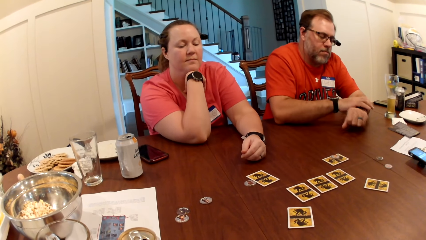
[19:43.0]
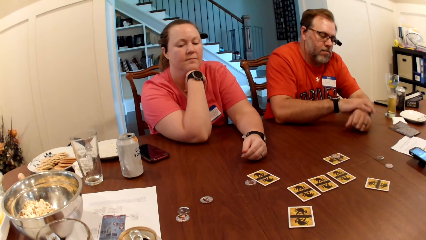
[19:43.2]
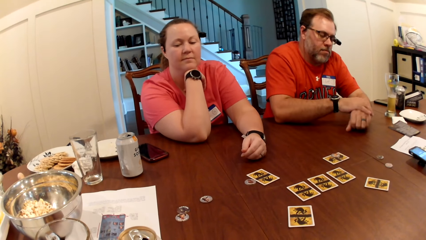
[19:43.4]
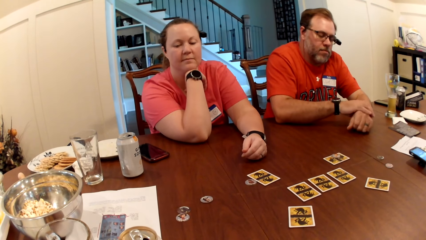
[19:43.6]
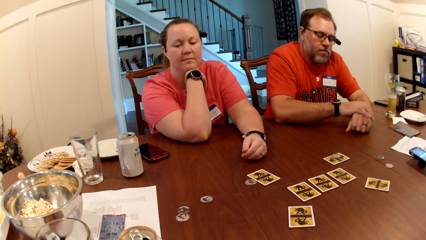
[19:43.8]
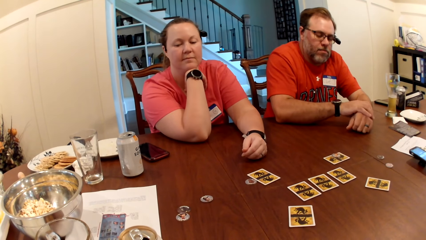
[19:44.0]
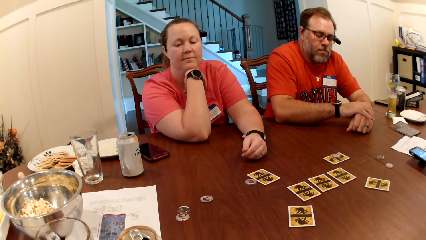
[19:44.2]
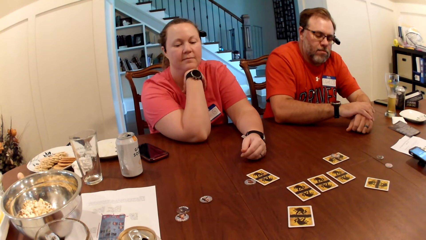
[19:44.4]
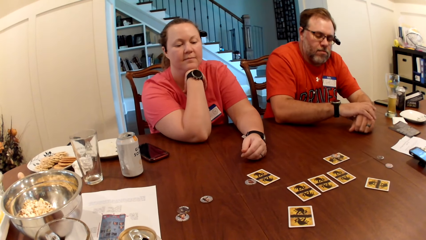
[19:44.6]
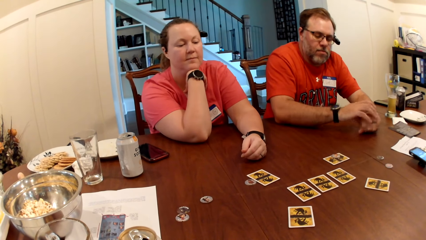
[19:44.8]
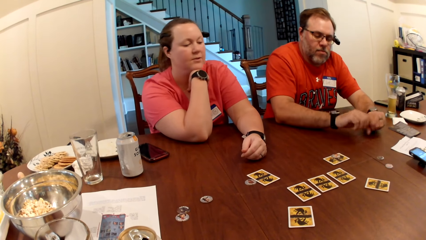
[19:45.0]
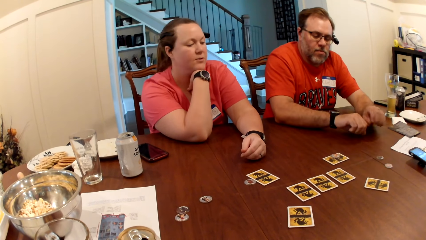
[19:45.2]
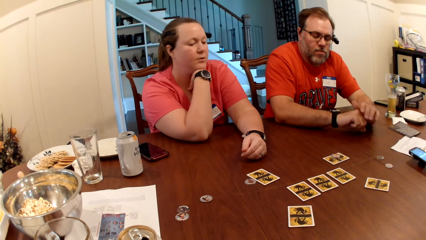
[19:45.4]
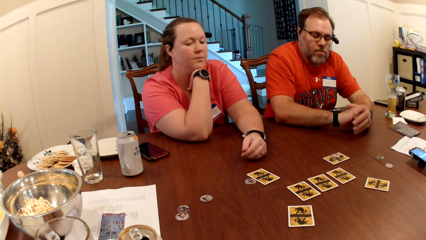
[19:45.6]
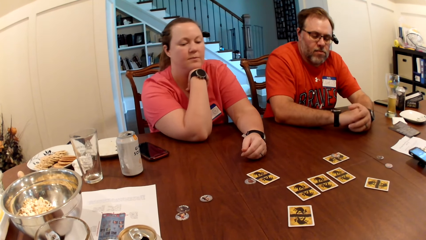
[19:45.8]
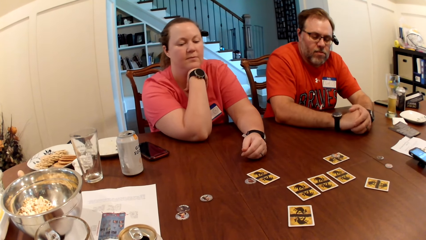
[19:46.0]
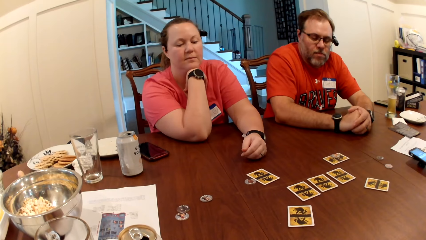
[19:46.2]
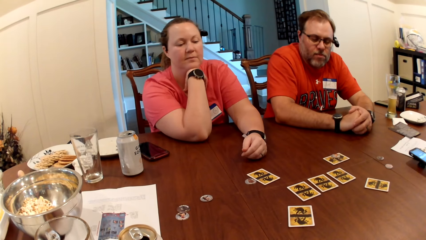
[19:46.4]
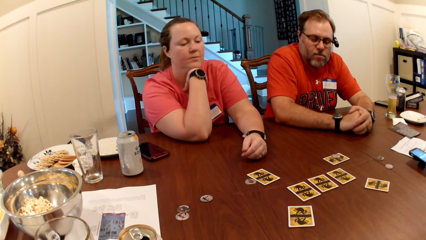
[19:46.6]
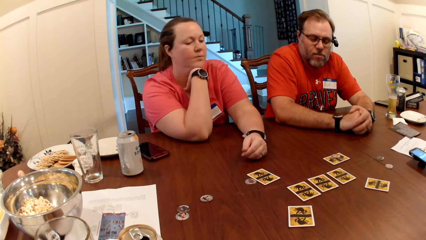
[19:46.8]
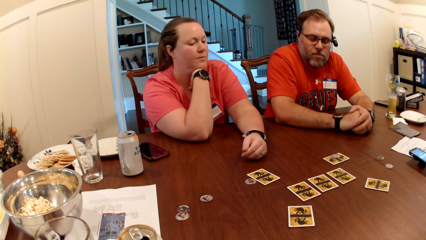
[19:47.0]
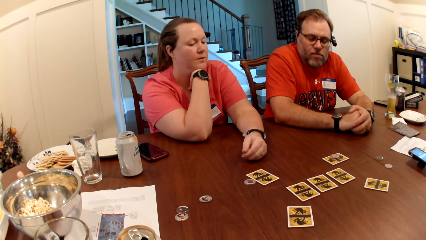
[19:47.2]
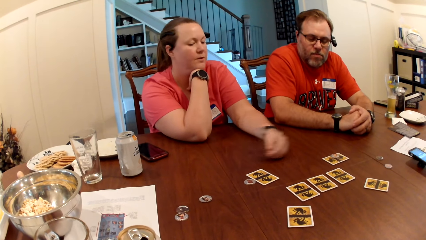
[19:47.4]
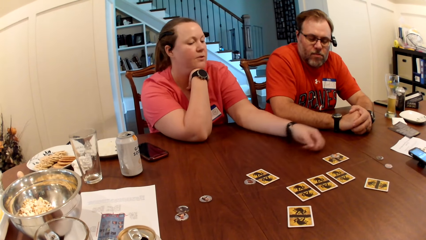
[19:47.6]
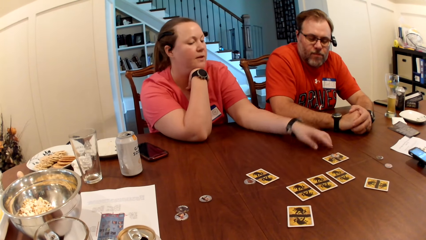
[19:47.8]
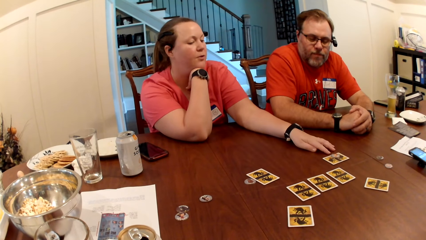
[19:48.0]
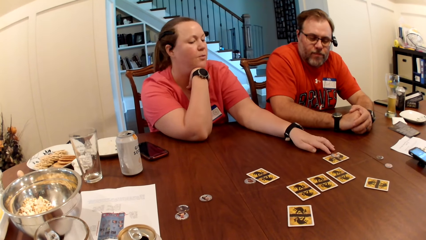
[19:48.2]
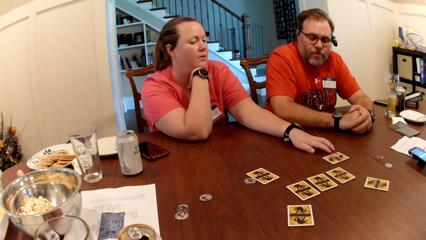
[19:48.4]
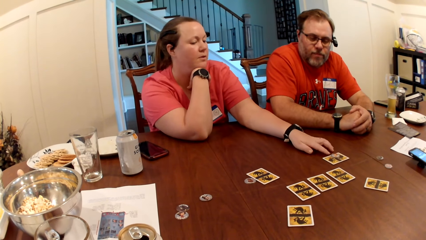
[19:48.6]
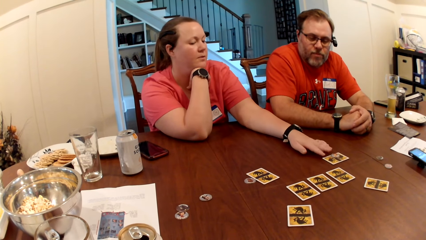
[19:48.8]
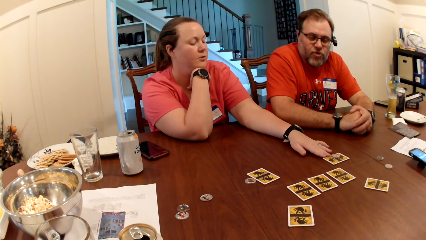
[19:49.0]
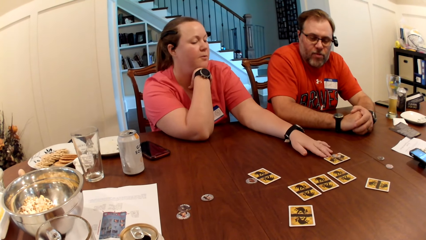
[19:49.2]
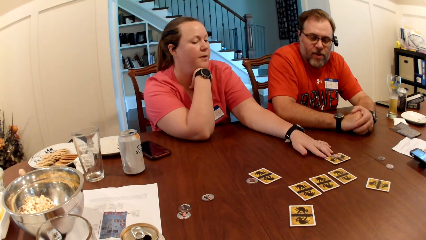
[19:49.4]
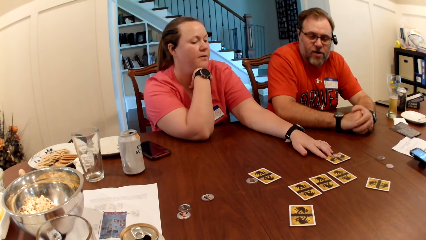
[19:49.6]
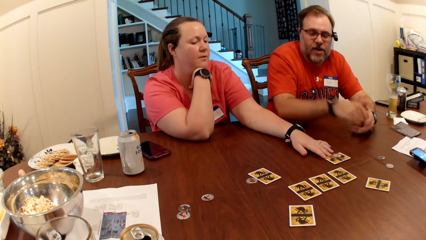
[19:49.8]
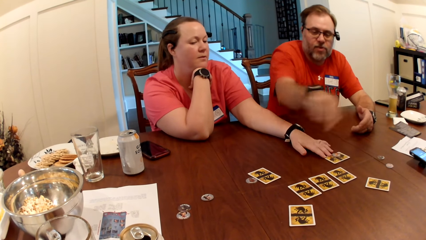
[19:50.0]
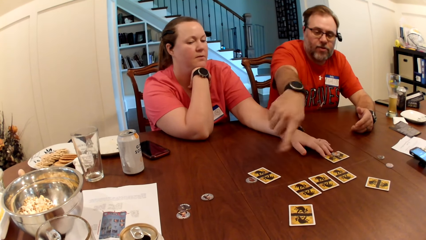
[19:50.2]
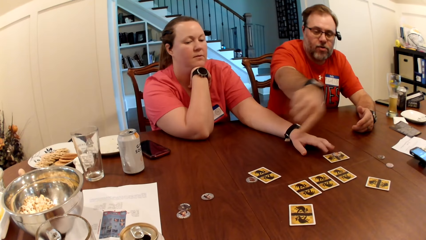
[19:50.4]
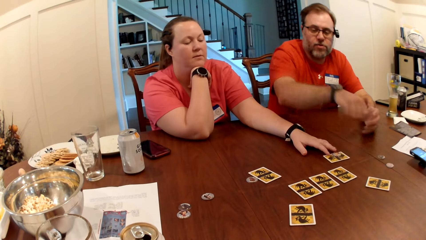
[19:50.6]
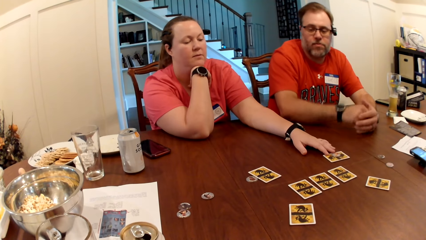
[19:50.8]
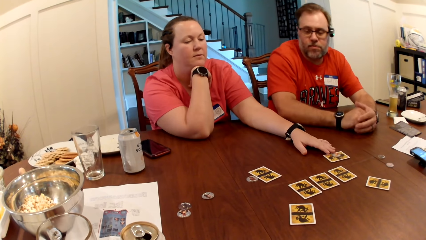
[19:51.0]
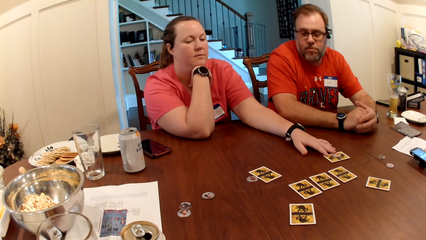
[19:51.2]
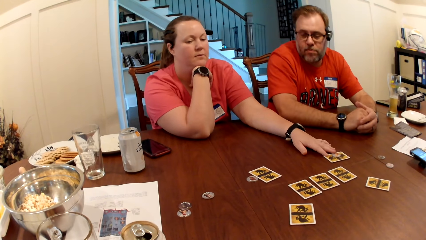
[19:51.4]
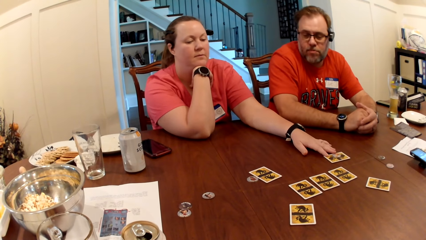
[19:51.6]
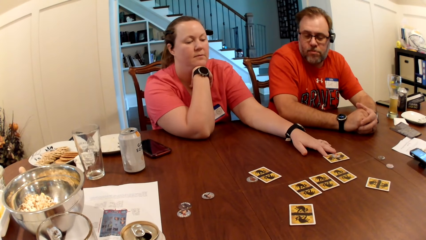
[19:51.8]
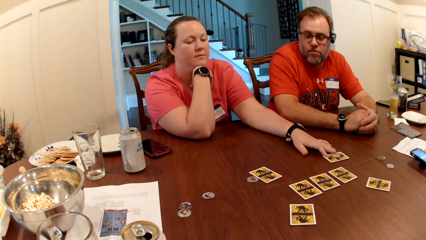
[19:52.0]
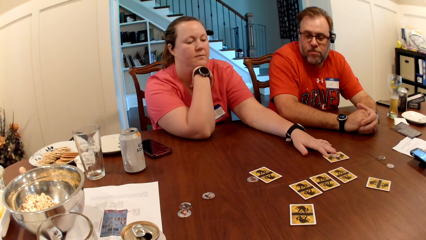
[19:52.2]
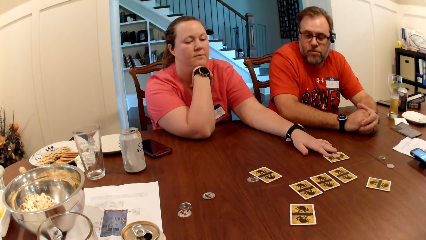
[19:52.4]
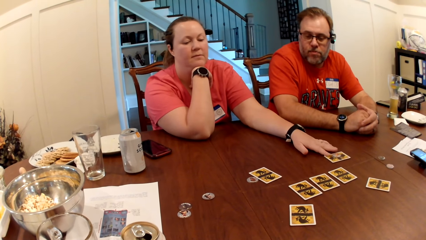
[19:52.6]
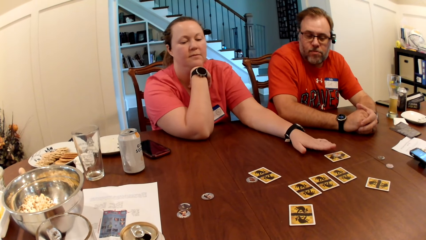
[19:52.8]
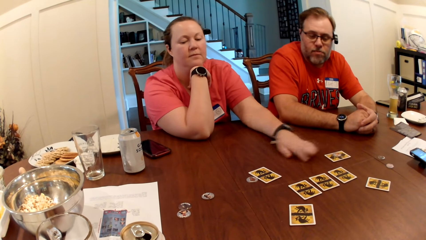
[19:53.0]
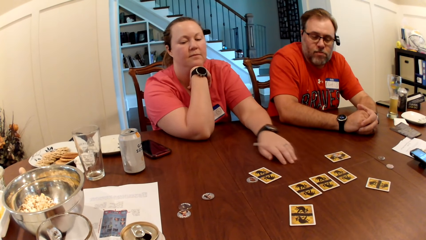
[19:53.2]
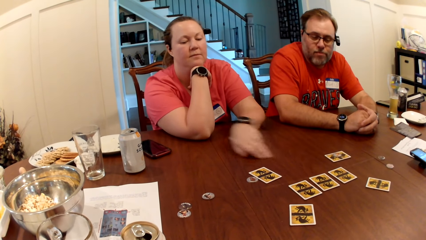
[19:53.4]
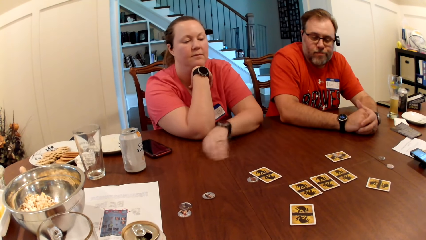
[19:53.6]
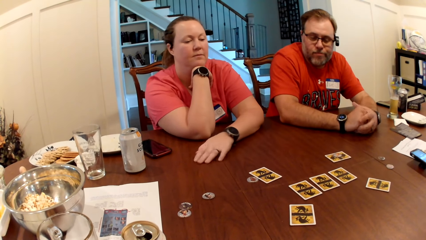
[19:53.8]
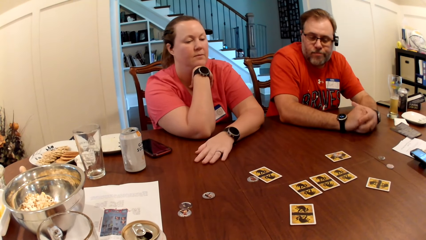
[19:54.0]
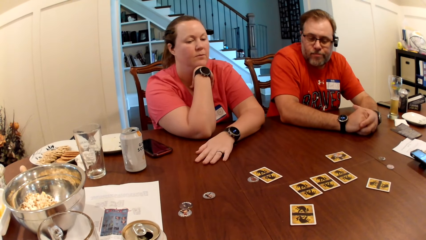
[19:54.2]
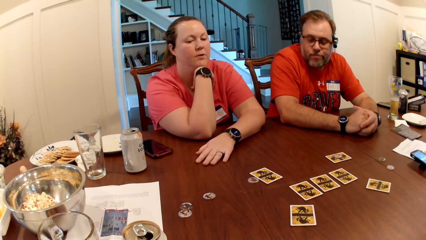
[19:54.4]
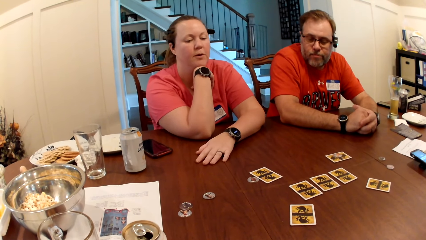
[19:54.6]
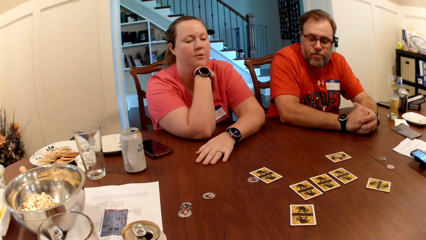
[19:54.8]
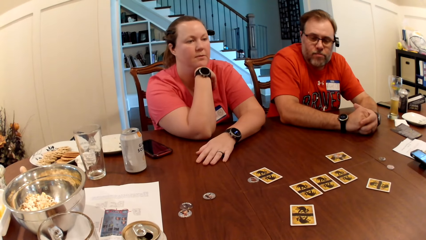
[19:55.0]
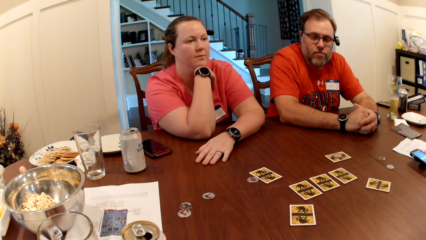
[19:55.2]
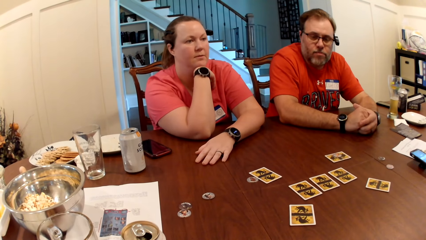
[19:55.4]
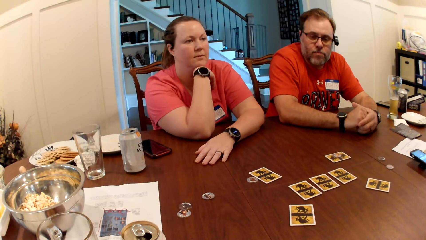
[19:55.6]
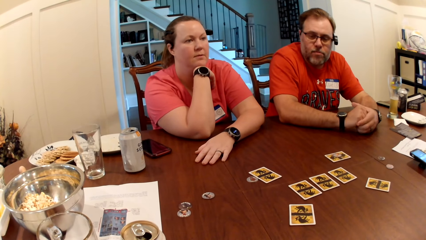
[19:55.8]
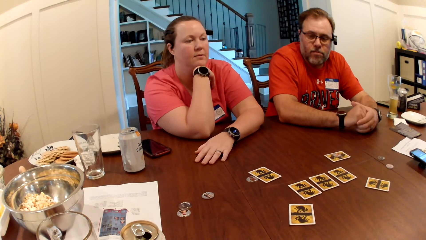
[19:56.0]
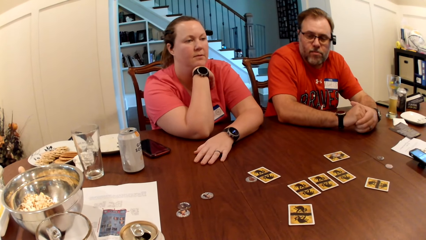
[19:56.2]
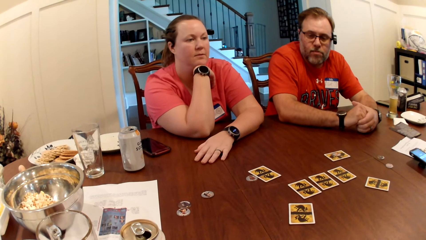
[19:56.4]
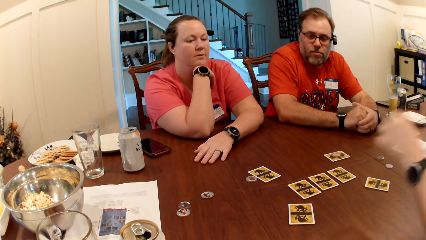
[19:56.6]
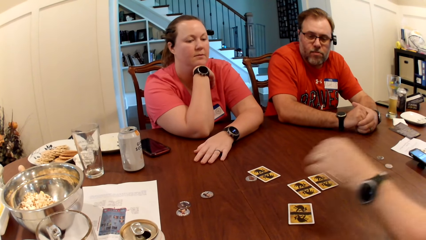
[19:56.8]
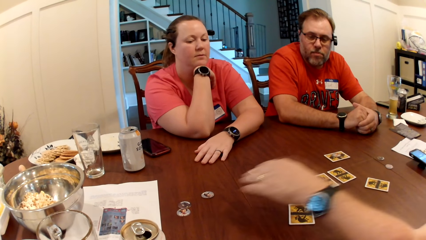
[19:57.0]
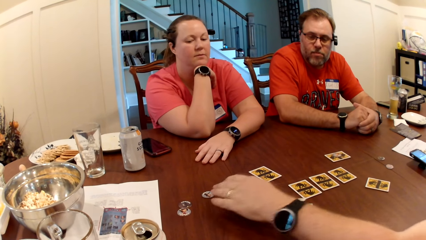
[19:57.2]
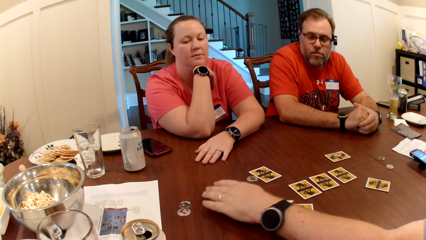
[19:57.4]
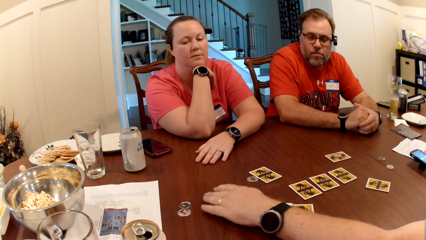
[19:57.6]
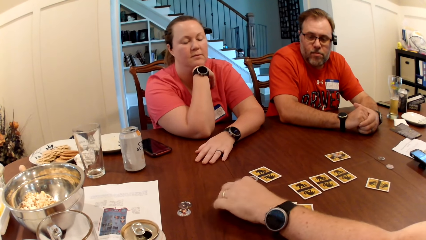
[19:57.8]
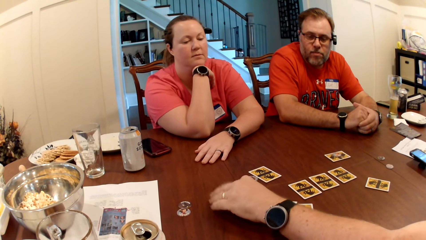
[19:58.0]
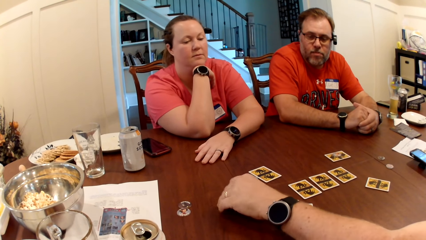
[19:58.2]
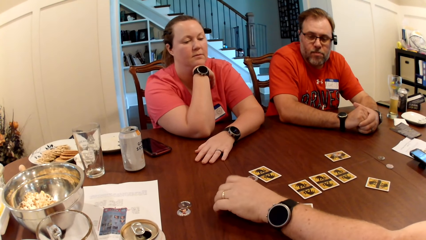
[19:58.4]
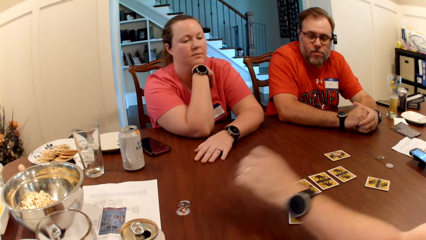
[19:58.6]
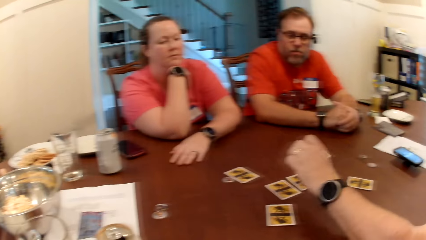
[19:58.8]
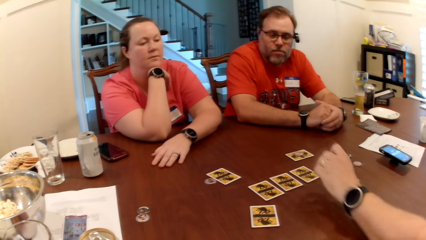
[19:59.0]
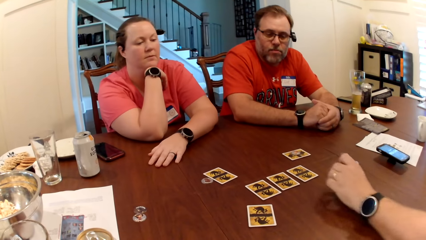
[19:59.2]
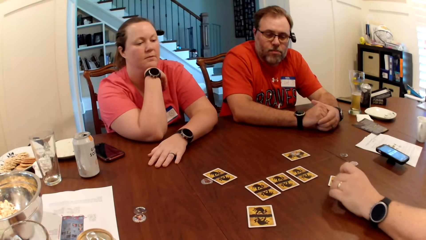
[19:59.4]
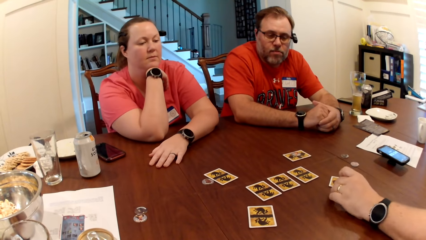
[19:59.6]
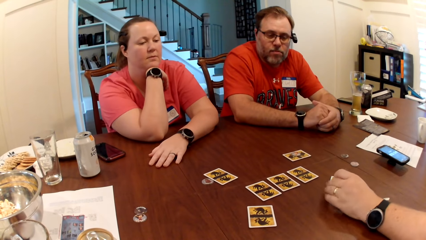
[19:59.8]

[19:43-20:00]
The camera wearer looks around a room. A lady interacts with a man. The lady shifts the card on the table with her left hand. The camera wearer looks around a room. The lady interacts with the man, another man and the camera wearer. The other man interacts with another lady. The other man picks up the card token on the table with his left hand.
